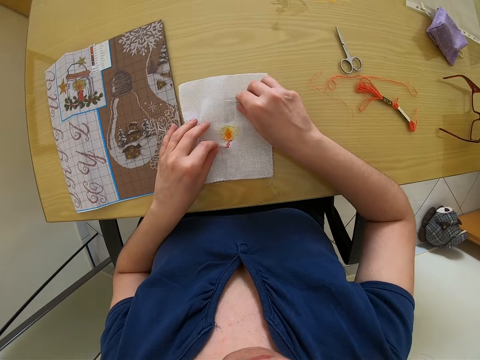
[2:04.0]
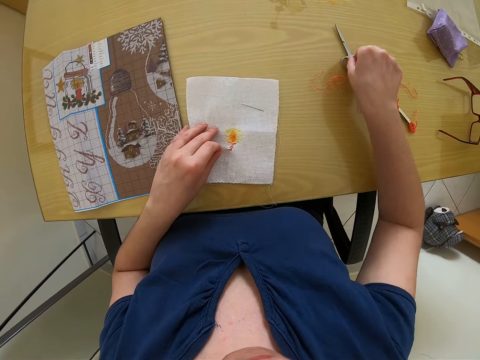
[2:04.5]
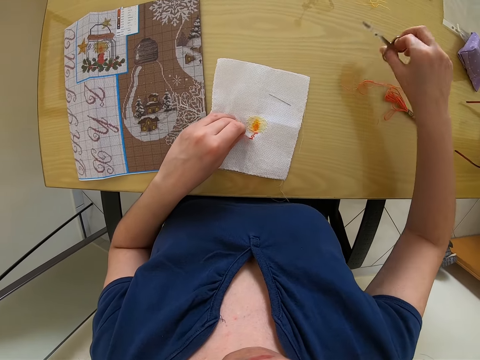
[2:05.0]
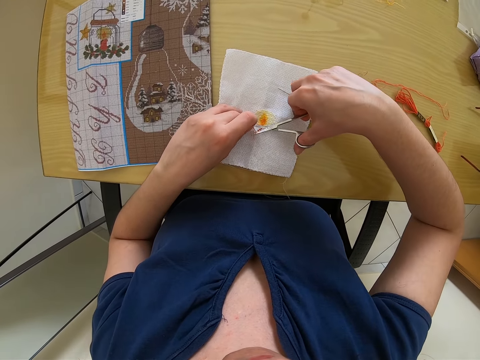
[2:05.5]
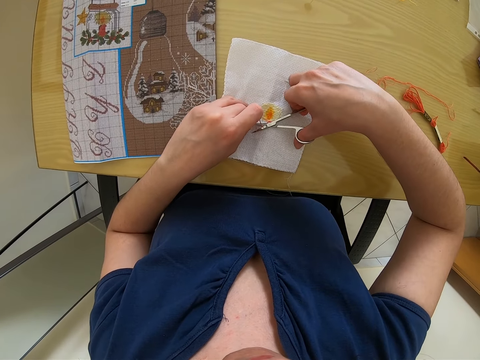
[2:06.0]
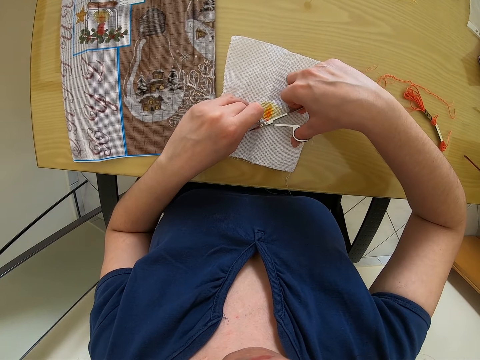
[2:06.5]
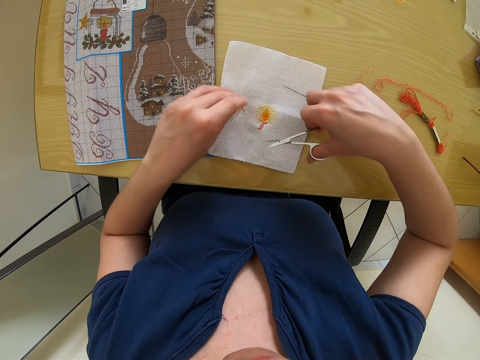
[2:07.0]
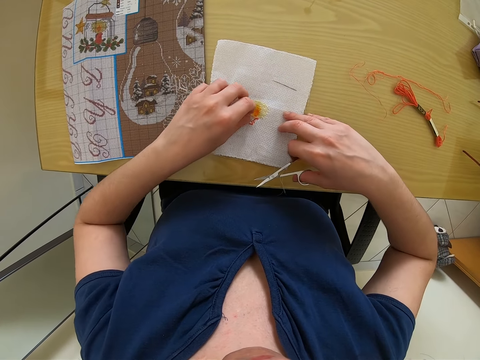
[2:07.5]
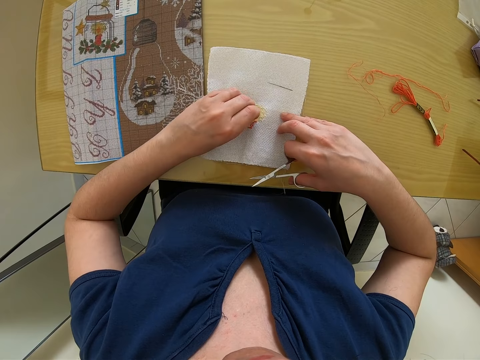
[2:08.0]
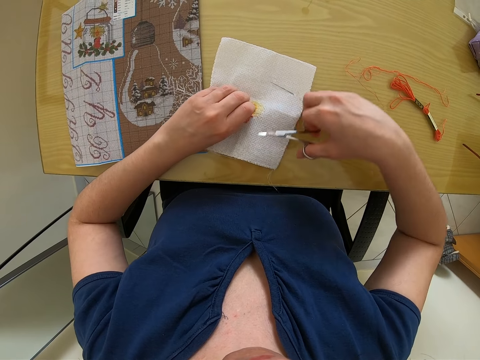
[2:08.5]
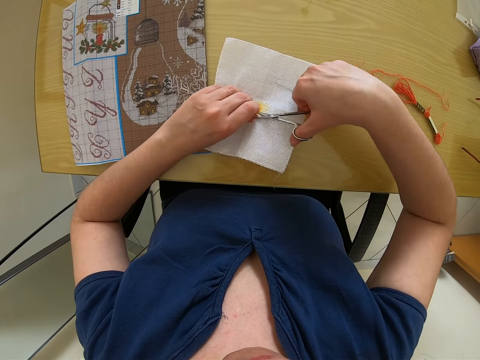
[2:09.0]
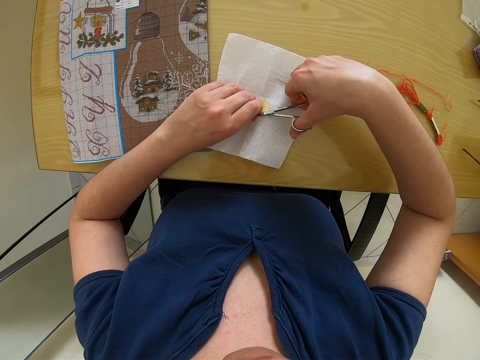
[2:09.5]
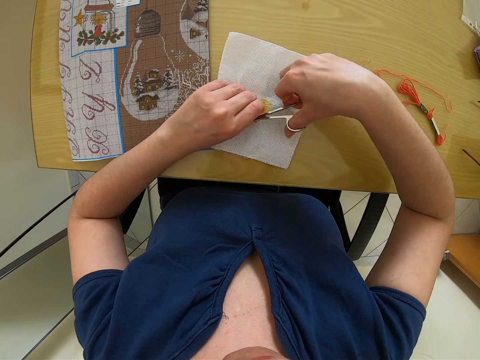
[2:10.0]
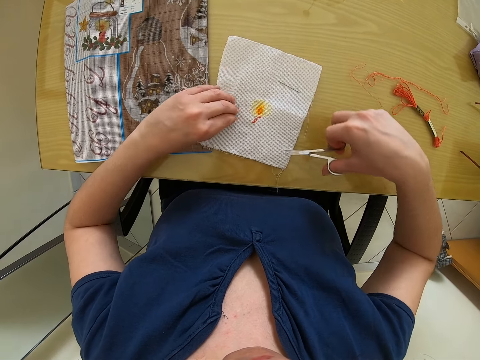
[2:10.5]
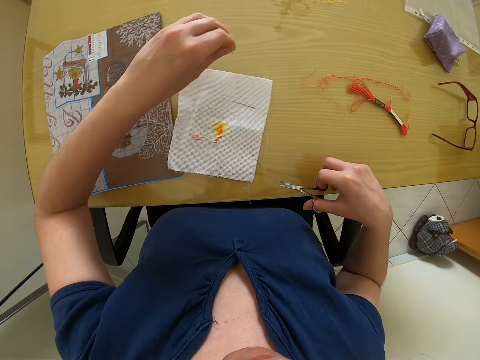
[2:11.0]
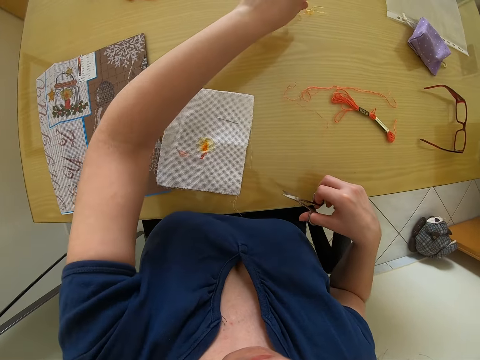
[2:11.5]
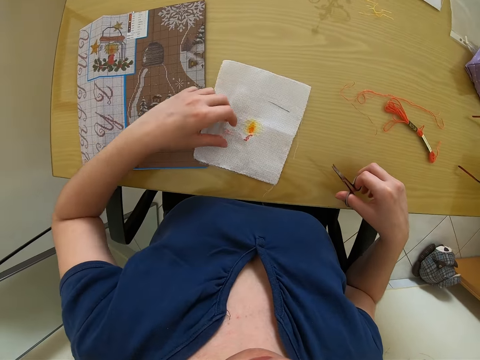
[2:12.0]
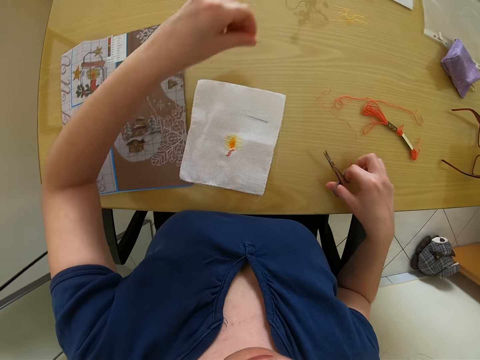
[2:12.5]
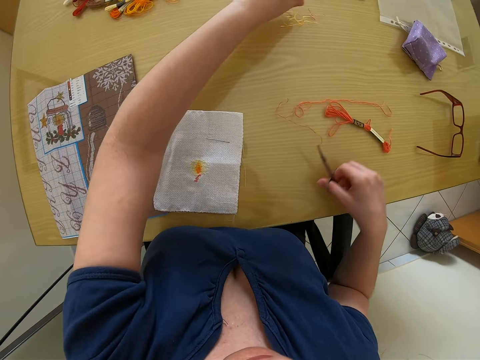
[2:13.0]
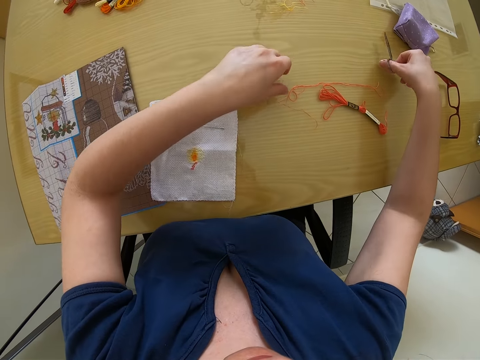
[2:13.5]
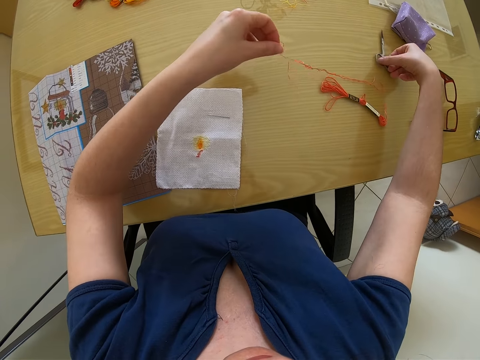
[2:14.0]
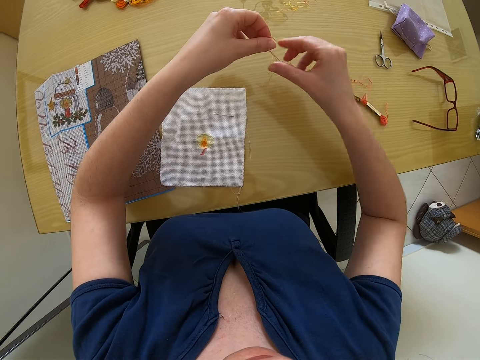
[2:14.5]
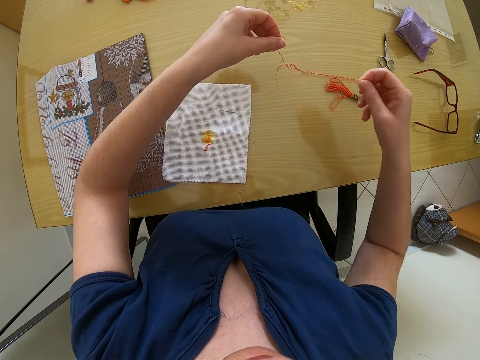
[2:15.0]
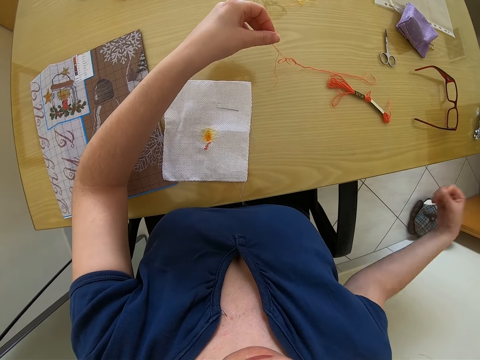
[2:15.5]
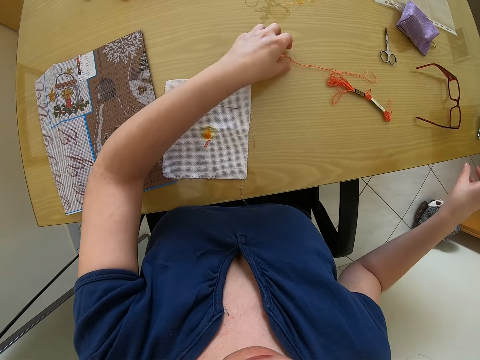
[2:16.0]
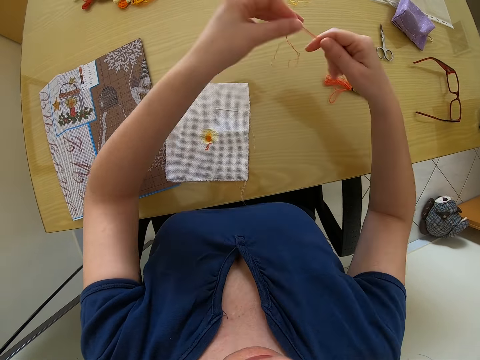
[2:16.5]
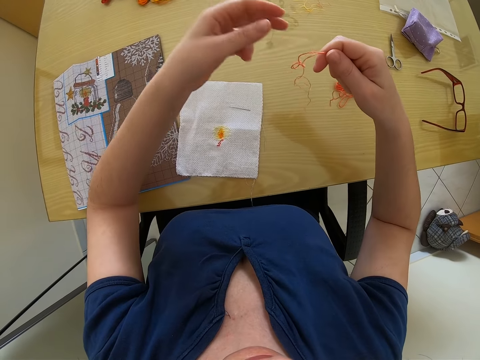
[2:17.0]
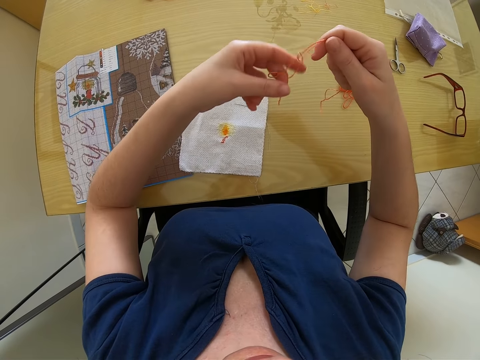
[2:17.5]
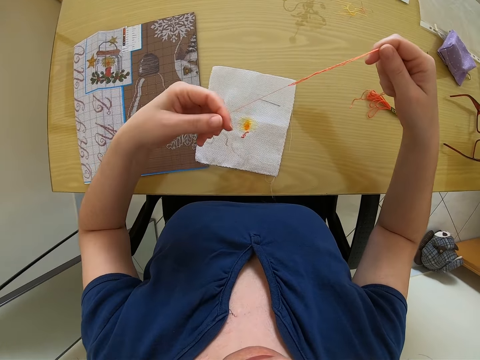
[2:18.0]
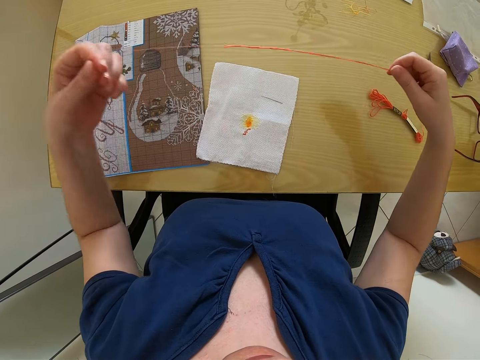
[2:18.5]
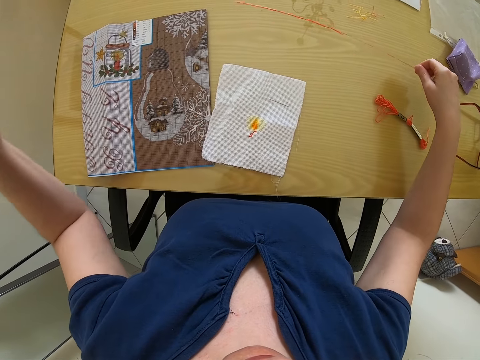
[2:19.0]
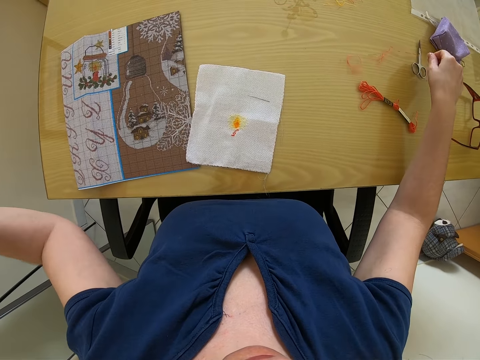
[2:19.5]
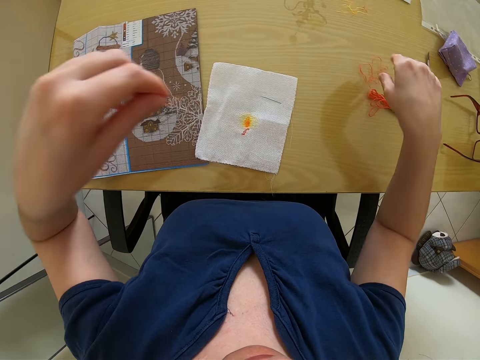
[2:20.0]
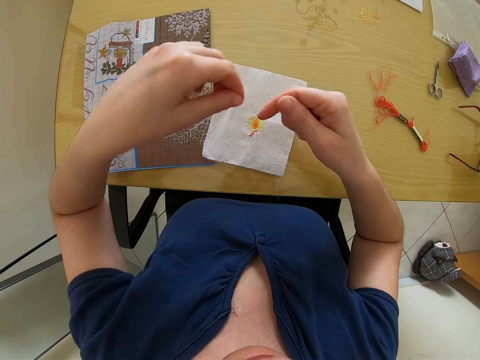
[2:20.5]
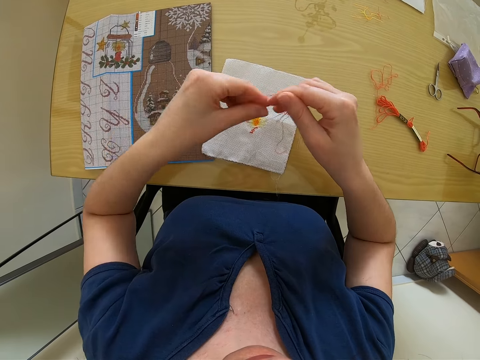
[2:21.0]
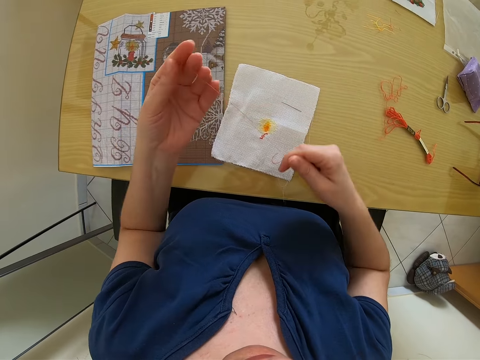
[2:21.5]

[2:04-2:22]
The camera wearer drops the needle on the white fabric on the table with her right hand. They pick up a scissors from the table with her right hand. They cut some strands of thread on the white fabric with the scissors in her right hand. They cut the thread on the white fabric with the scissors again. They drop the strands of thread in her left hand on the table. They pick up a thread on top of the white fabric on the table and drop the thread on the table. They drop the scissors on the table with her right hand. They pick some embroidery thread from the table with her left hand. They hold the thread with both hands. They remove his other hand from the thread. They remove dirt from the embroidery thread with her right hand. They pick the embroidery threads from the table with her left hand. They hold the thread with both hands. They stretch the embroidery threads in her hands. They drop the embroidery threads on the table with her right hand.

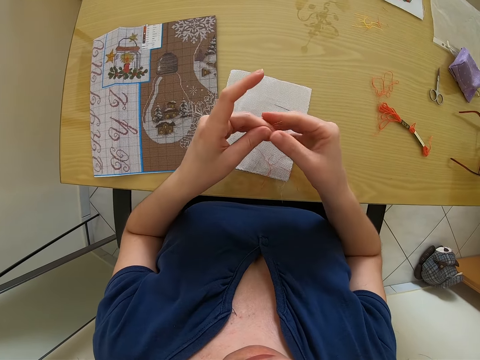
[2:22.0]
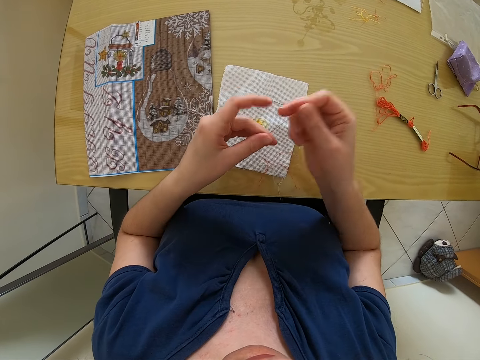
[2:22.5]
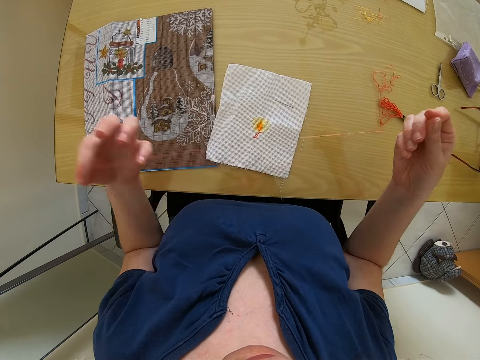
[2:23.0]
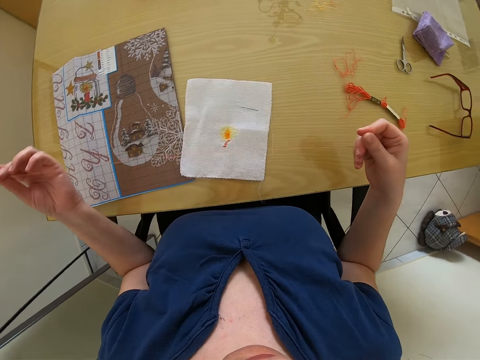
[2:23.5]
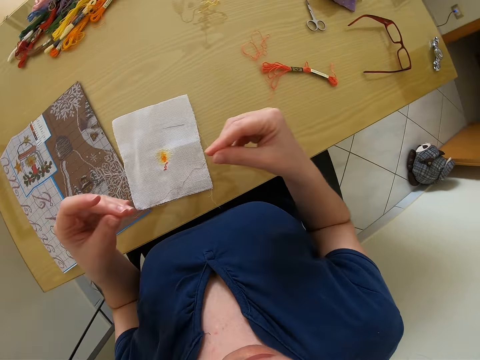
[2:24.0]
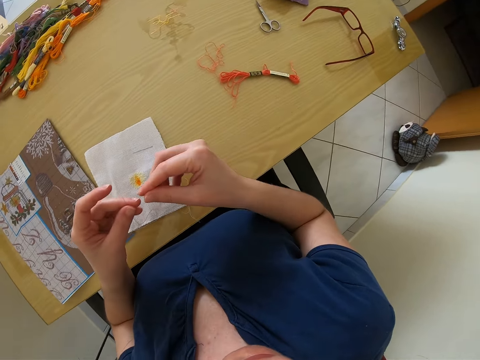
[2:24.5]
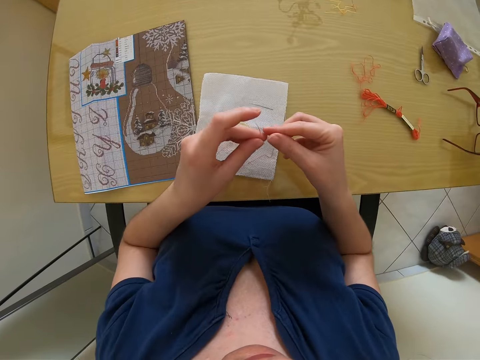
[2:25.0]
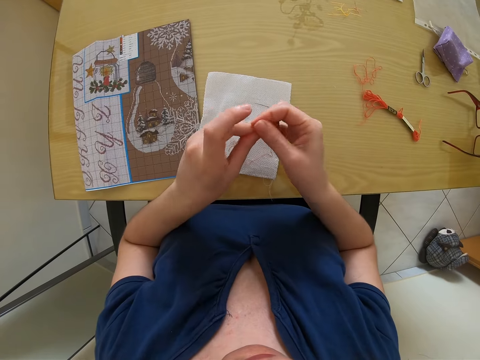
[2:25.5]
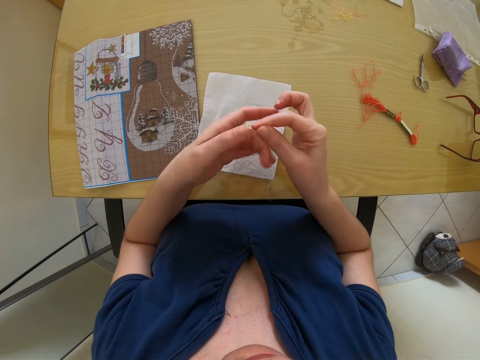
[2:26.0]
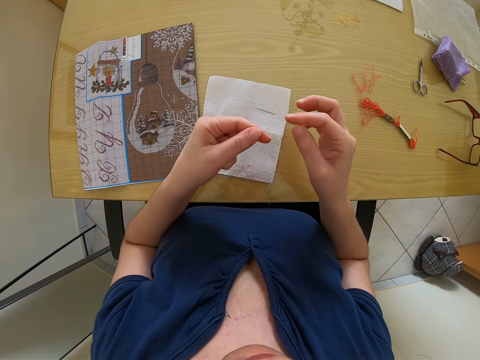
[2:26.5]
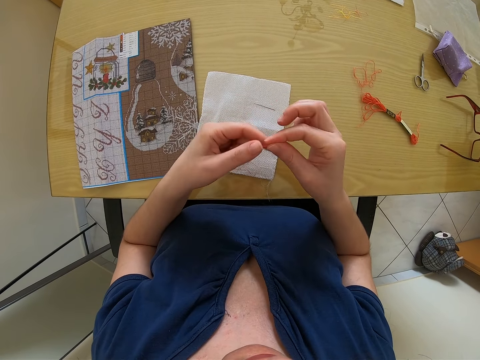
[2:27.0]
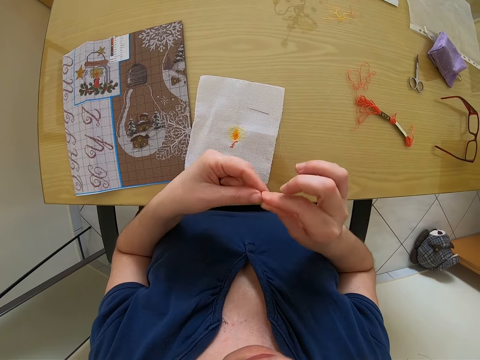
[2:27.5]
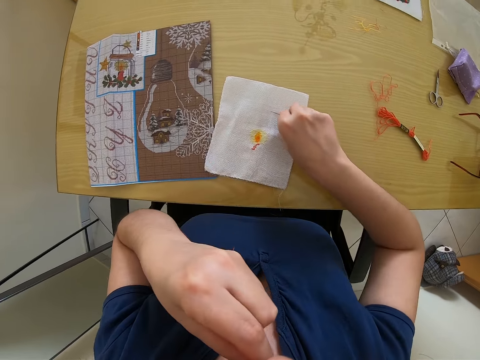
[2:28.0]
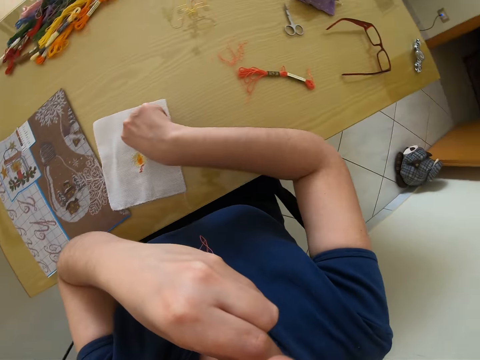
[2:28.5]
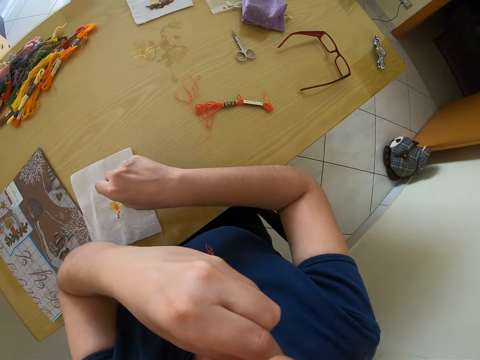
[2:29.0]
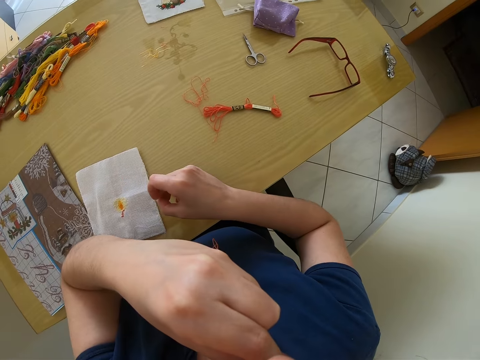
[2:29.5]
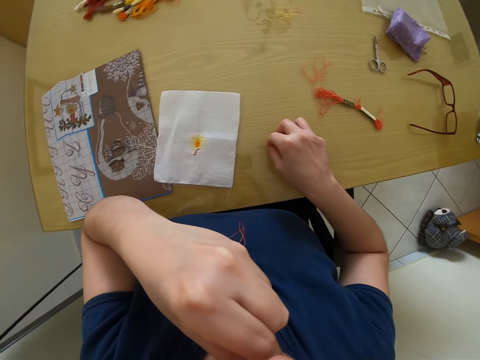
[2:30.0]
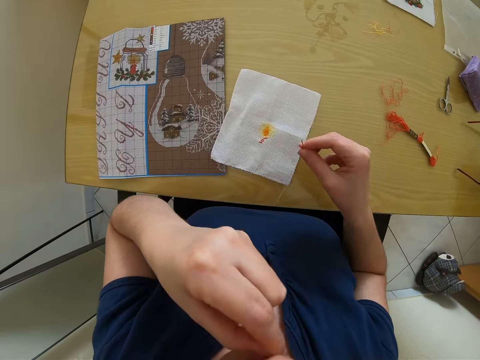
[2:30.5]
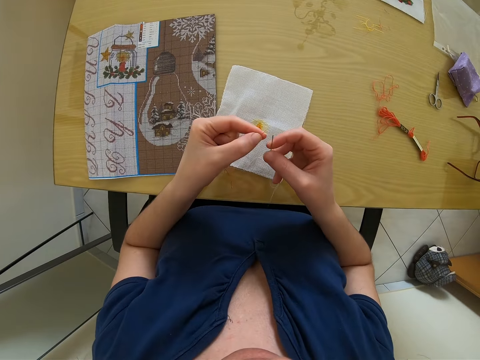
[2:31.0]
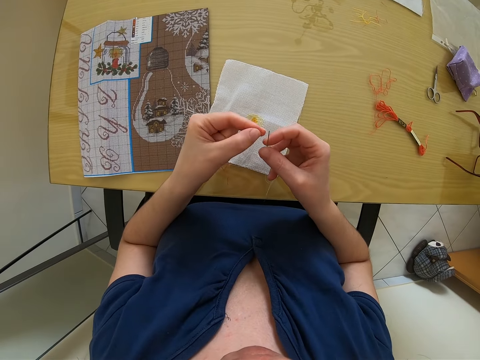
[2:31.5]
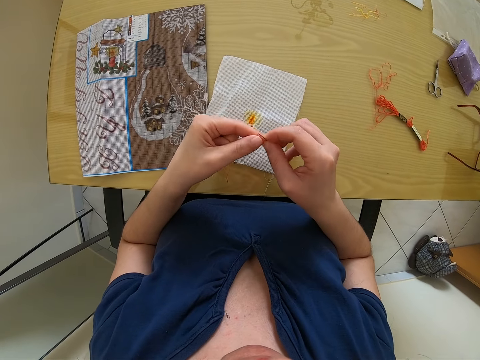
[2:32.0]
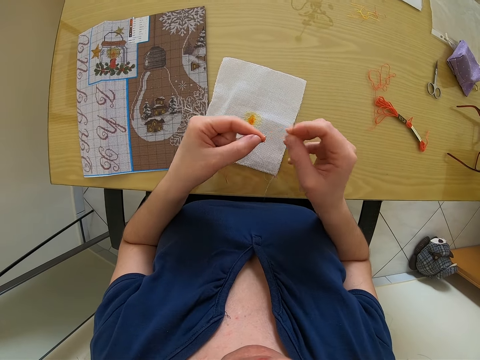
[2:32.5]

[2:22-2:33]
The camera wearer pulls out the embroidery thread with her hands. She picks up a needle from the white fabric on the table with her right hand. She threads the needle with her hands.
